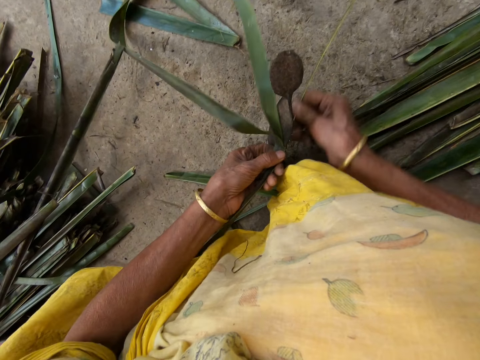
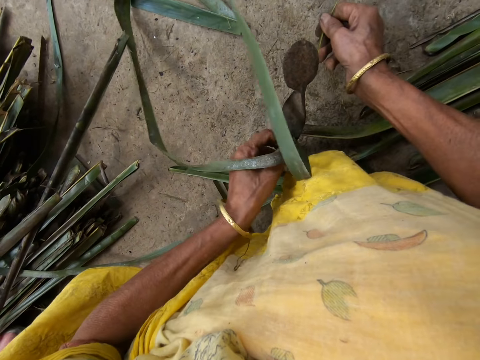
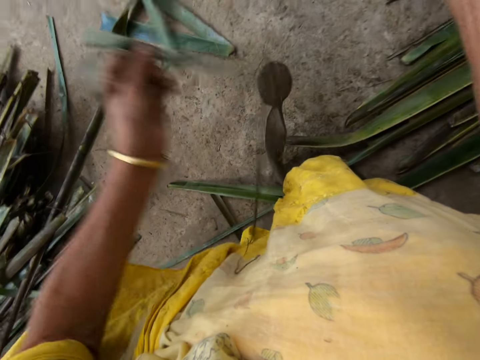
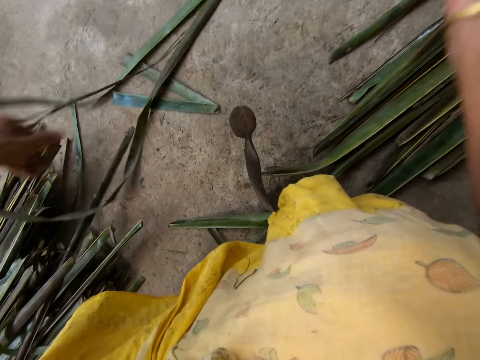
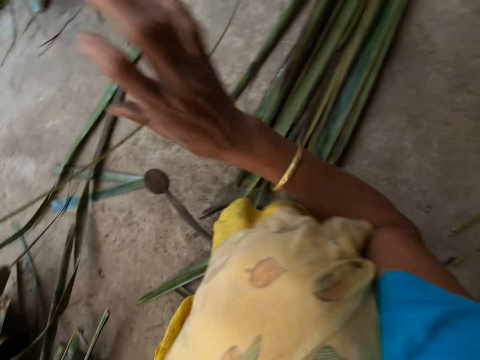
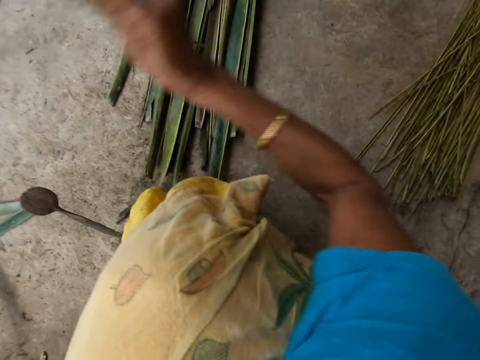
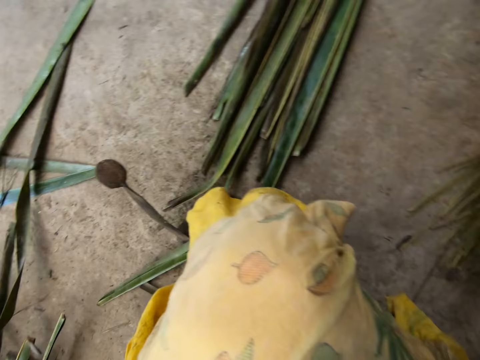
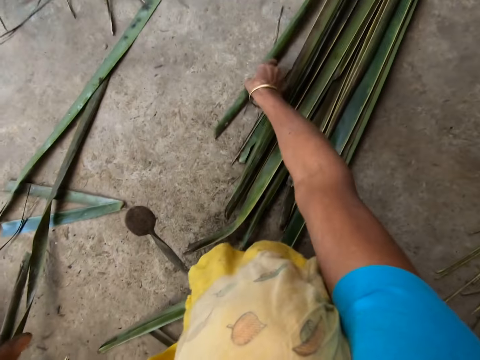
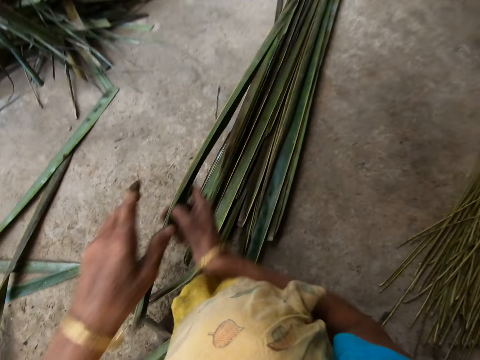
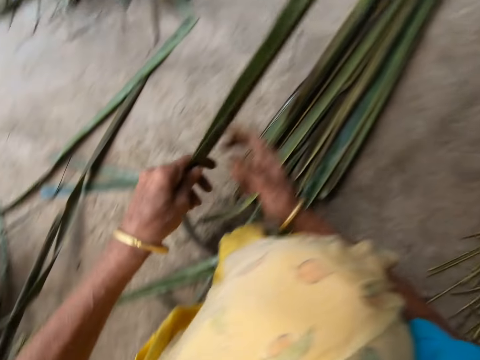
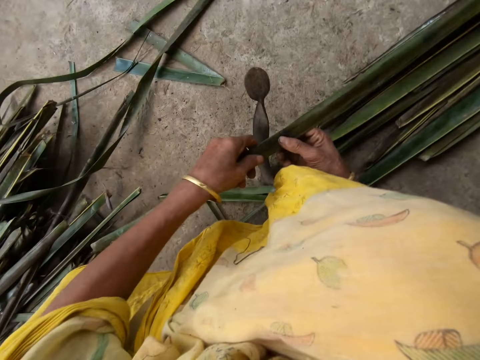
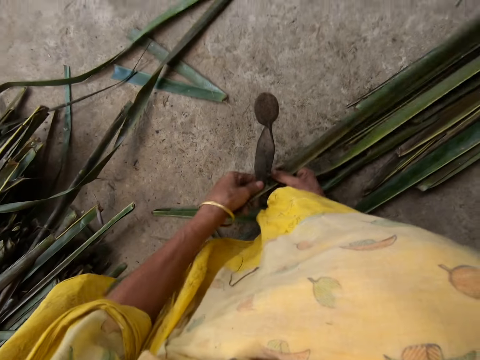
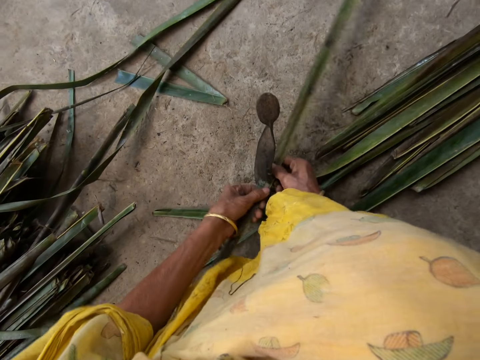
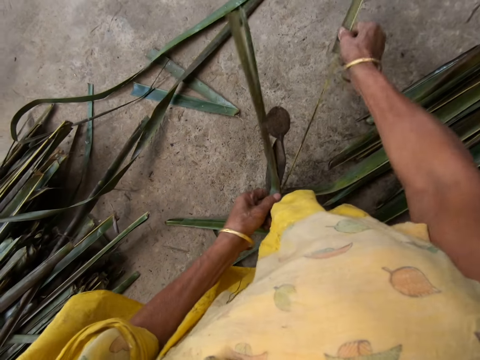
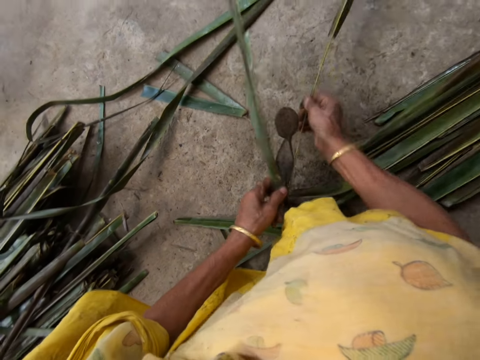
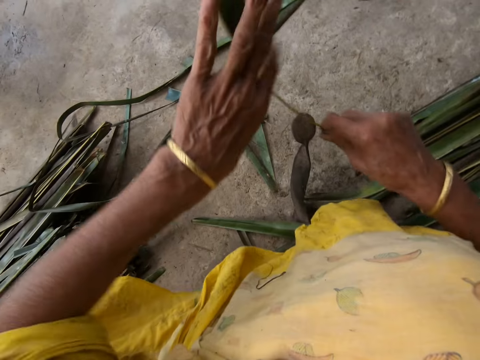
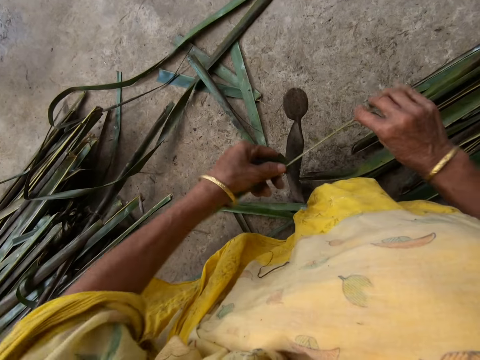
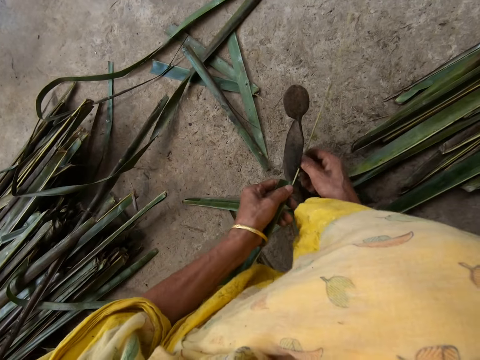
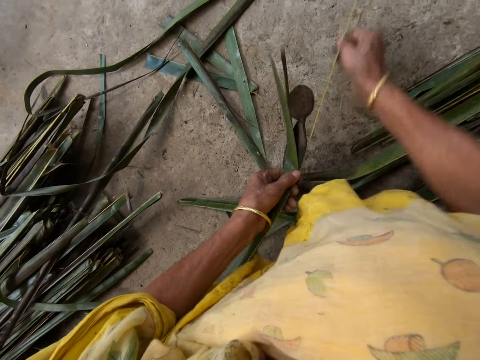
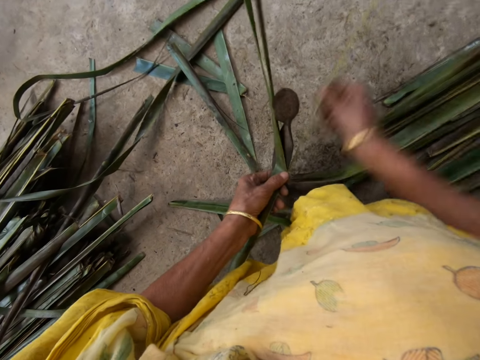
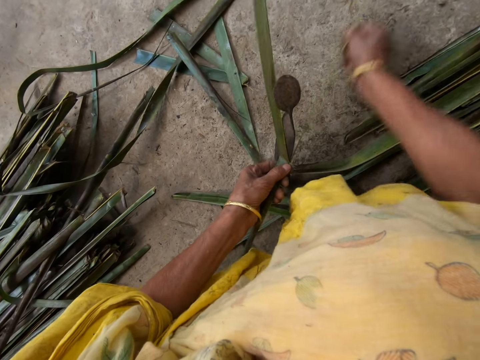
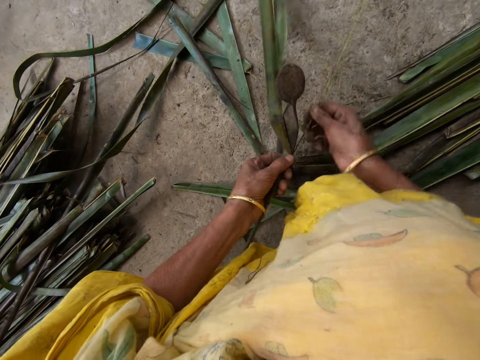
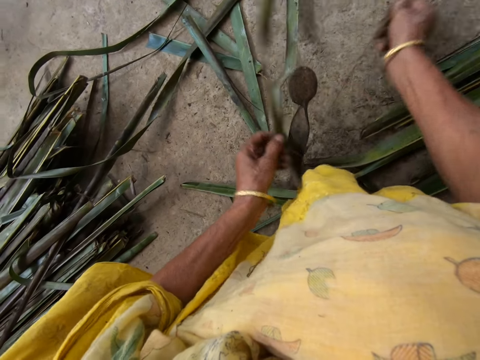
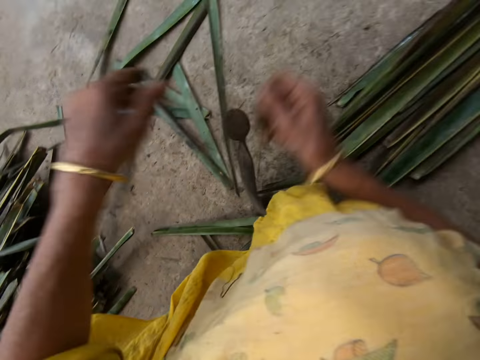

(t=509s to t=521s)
The camera wearer drops the filed palm frond on the floor with her right hand. She collects the cattail sticks. She picks a piece of palm frond or cattail leaves from the floor with her right hand. She splits the cattail leaves. She files the palm frond with the file with both hands.

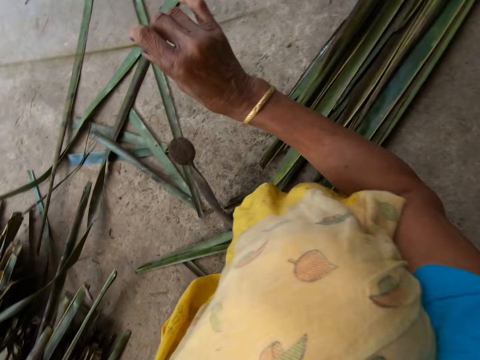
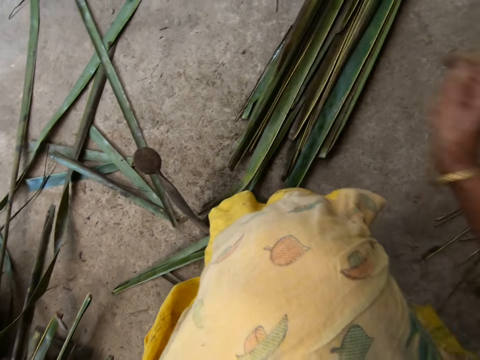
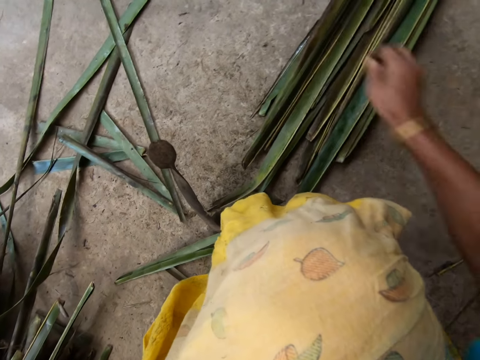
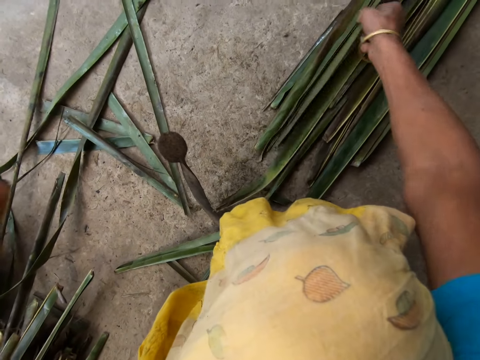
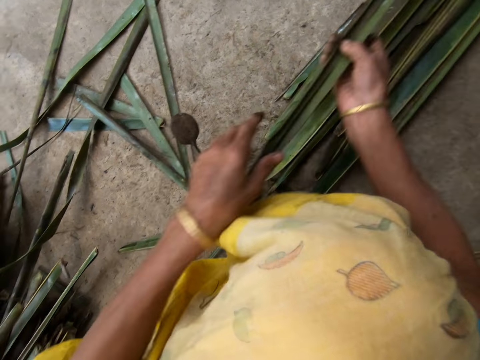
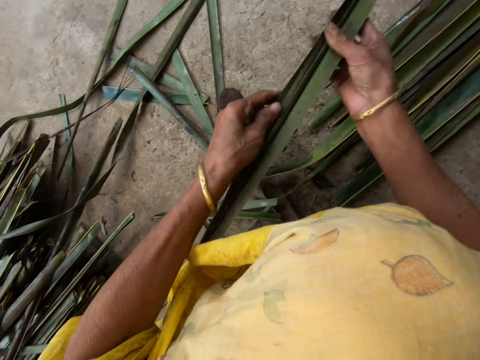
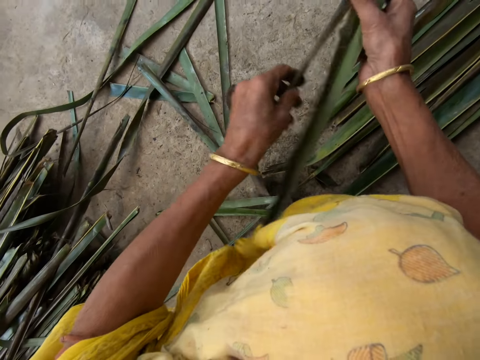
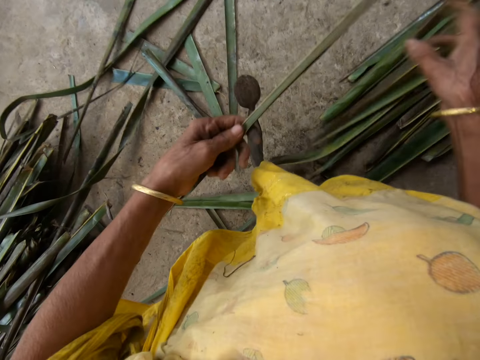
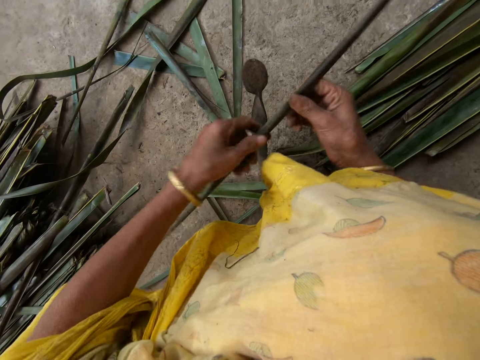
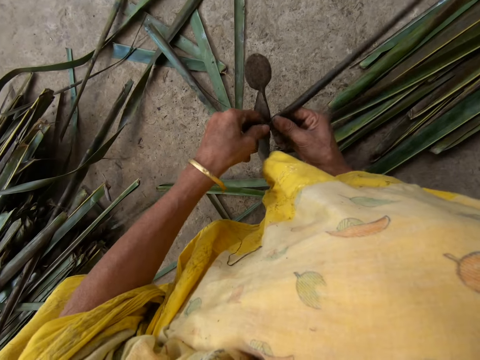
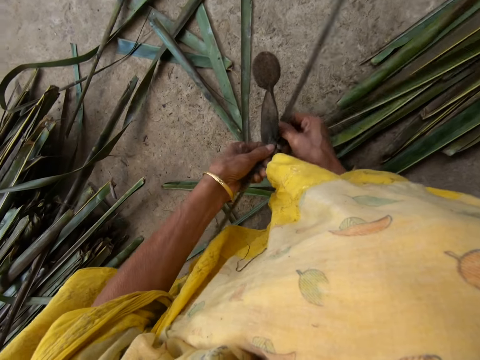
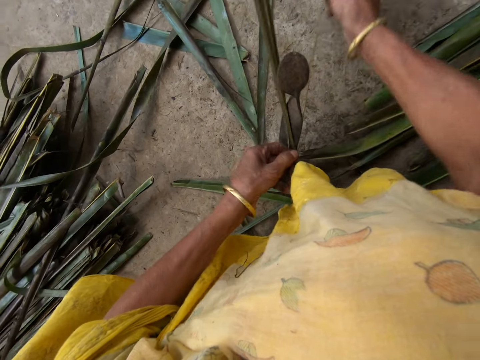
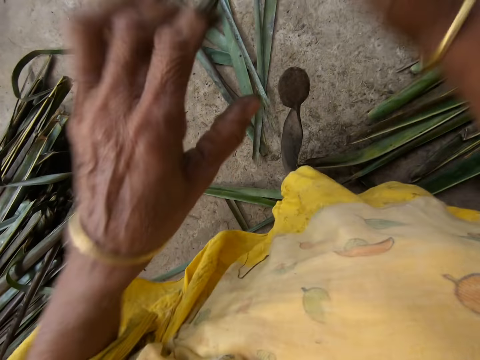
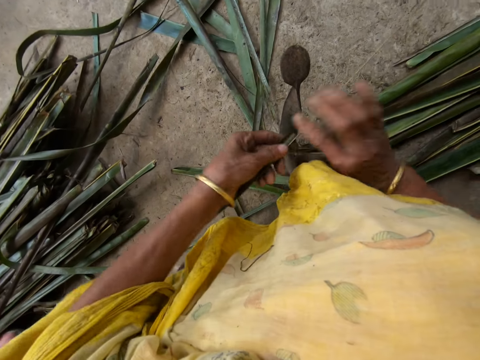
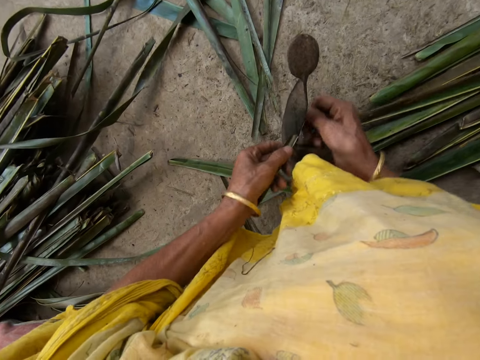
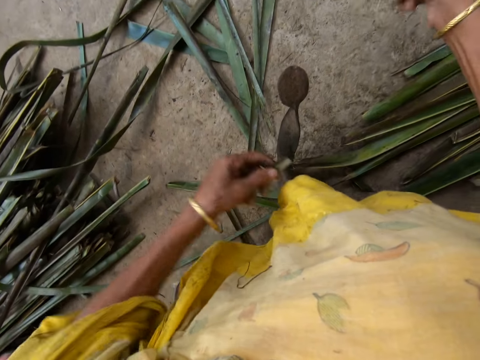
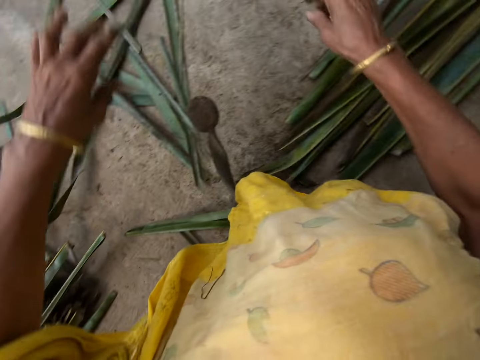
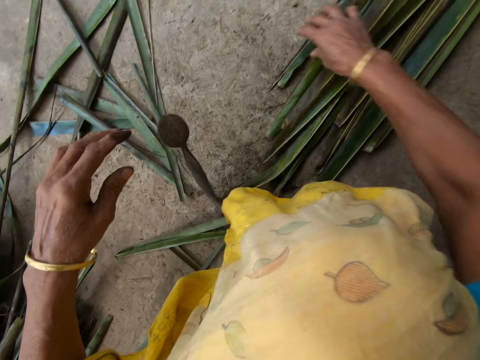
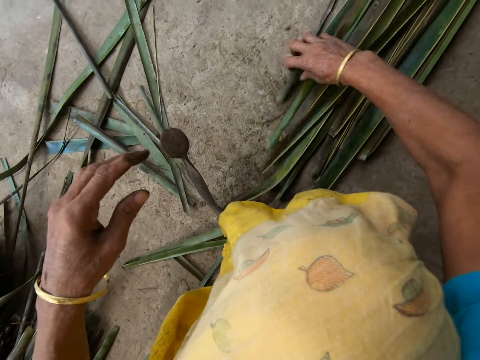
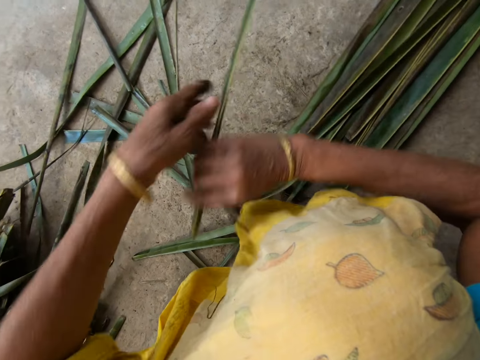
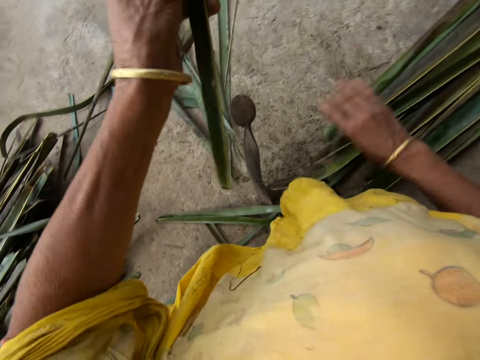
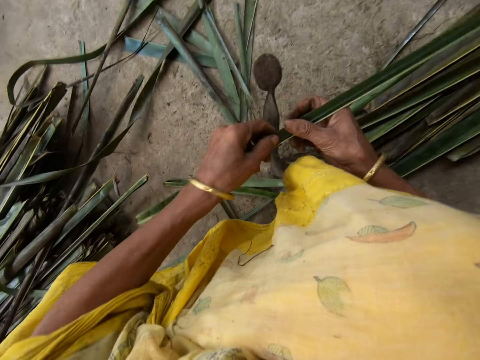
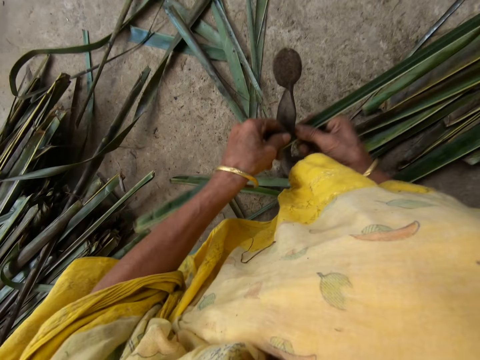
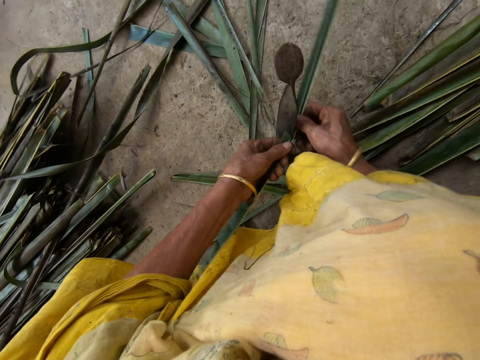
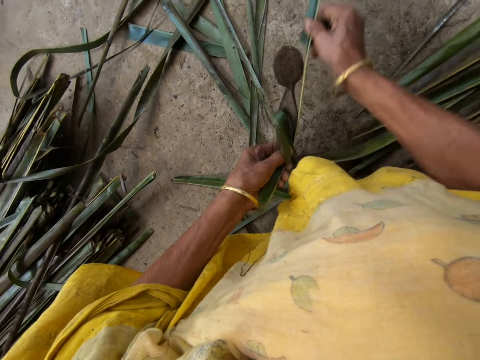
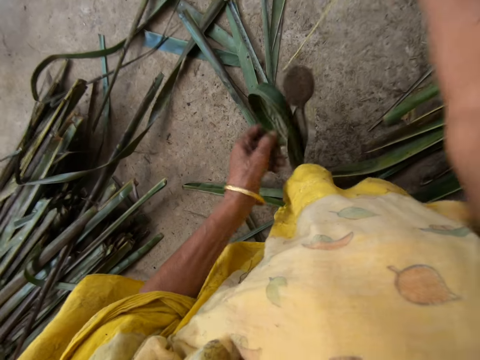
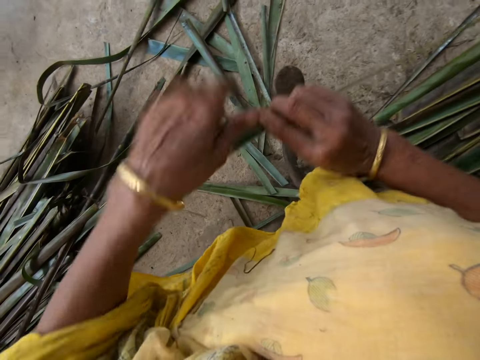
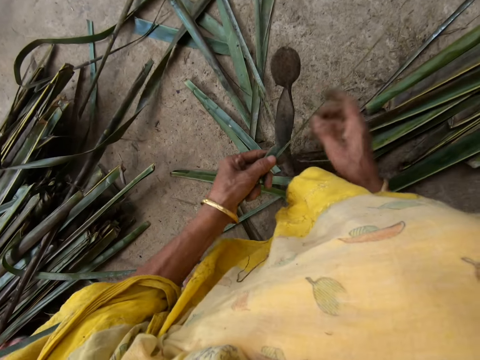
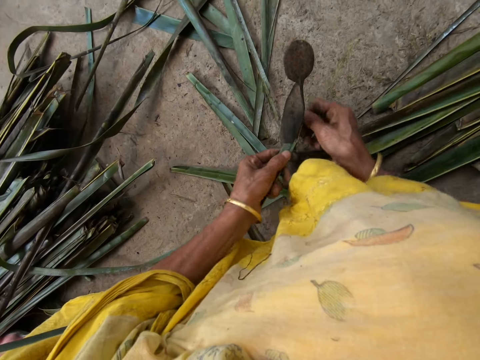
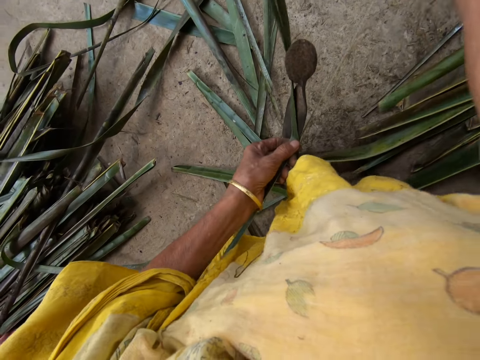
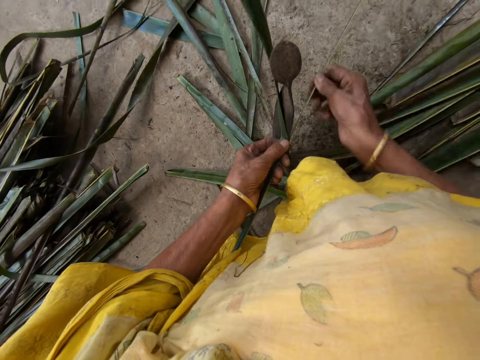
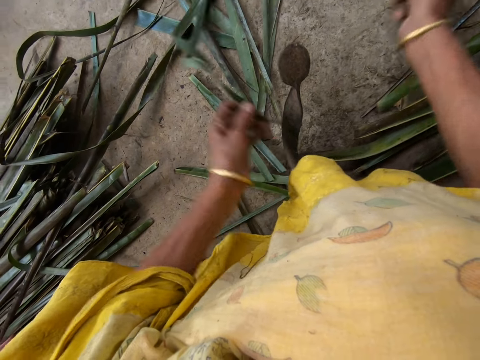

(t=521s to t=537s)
The camera wearer drops the filed palm frond on the floor with her right hand. She collects the cattail sticks. She picks a piece of palm frond or cattail leaves from the floor with her right hand. She separates the palm fronds with her right hand. She splits the cattail leaves. She files the palm frond with the file with both hands. She picks a piece of palm frond from the floor with her right hand. She separates the palm fronds with her right hand. She splits the cattail leaves. She files the palm frond with the file with both hands.
